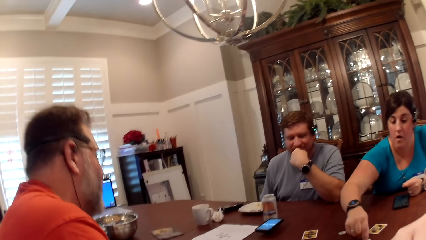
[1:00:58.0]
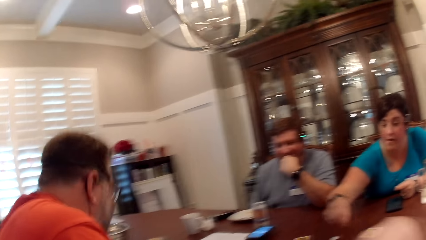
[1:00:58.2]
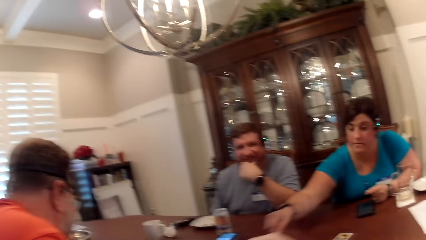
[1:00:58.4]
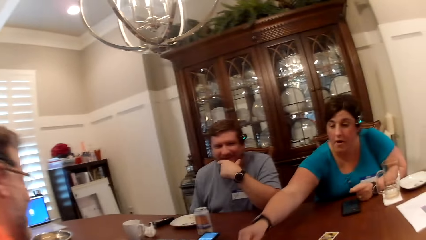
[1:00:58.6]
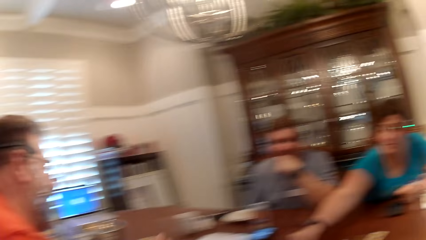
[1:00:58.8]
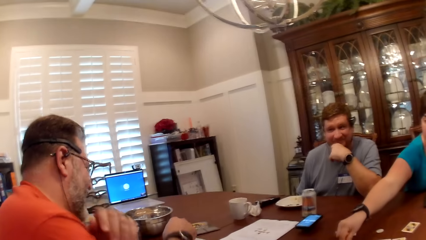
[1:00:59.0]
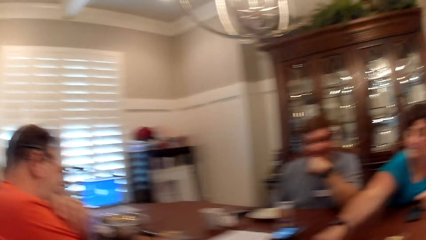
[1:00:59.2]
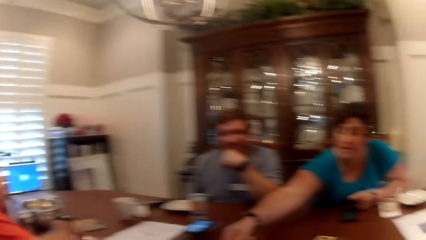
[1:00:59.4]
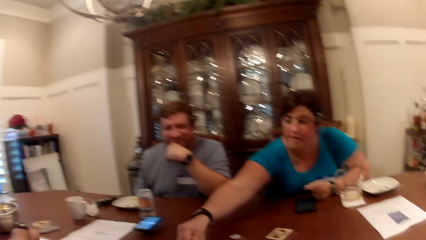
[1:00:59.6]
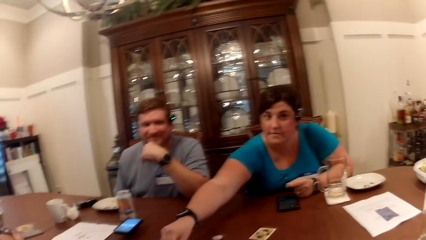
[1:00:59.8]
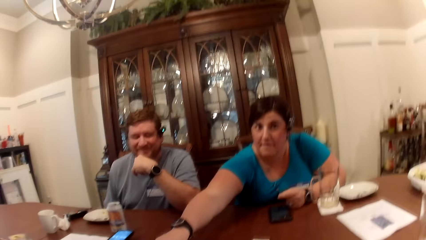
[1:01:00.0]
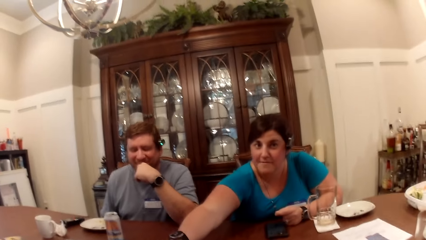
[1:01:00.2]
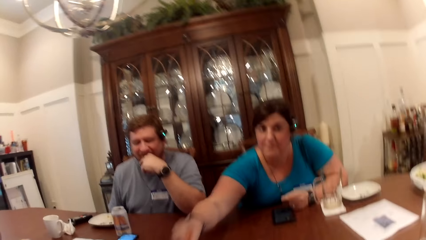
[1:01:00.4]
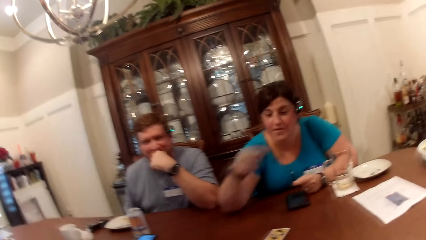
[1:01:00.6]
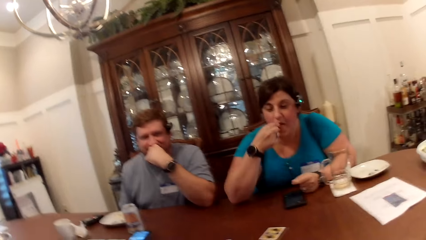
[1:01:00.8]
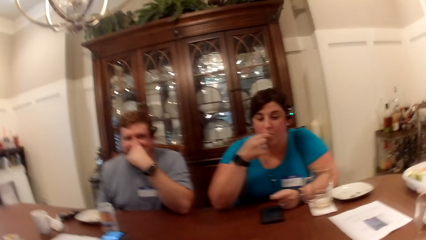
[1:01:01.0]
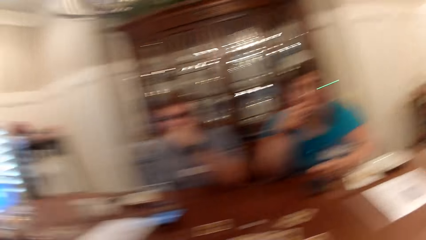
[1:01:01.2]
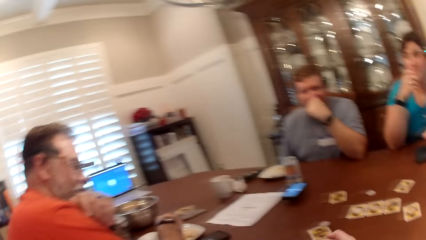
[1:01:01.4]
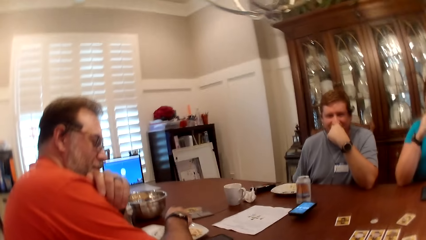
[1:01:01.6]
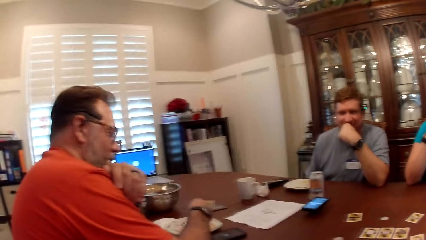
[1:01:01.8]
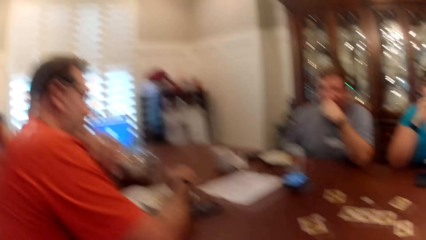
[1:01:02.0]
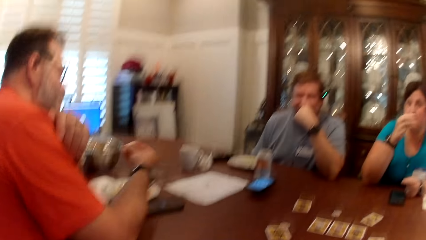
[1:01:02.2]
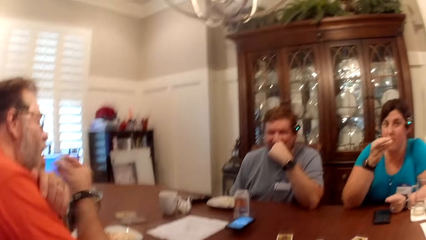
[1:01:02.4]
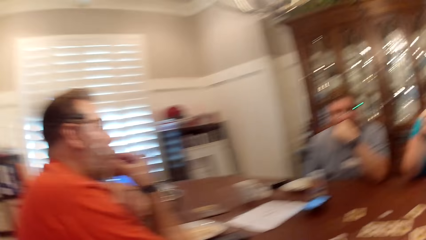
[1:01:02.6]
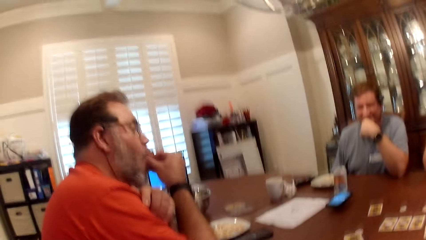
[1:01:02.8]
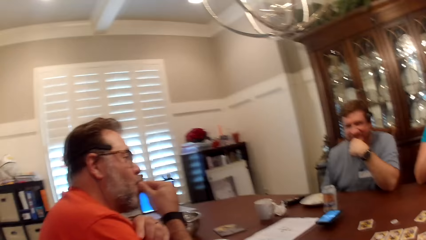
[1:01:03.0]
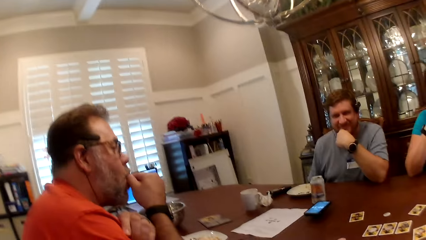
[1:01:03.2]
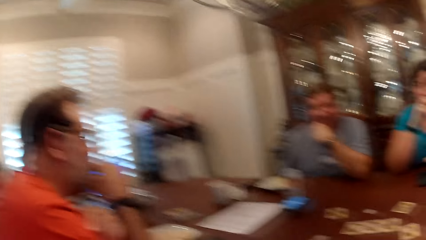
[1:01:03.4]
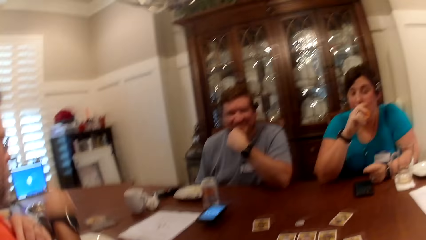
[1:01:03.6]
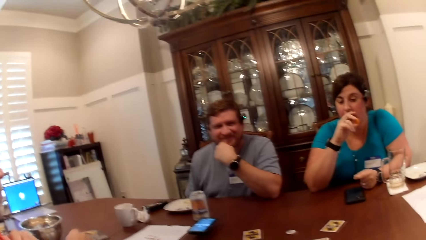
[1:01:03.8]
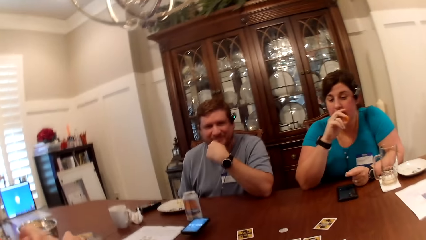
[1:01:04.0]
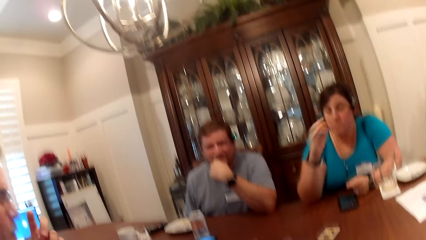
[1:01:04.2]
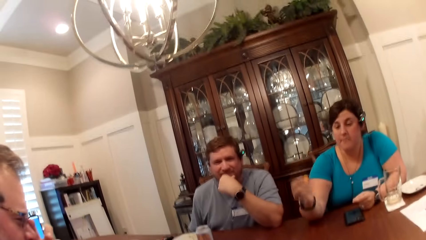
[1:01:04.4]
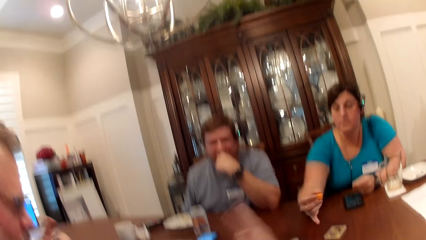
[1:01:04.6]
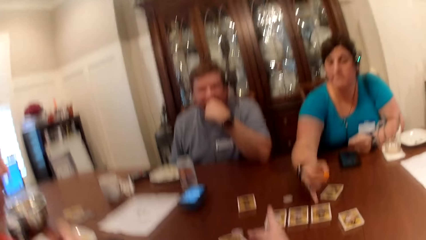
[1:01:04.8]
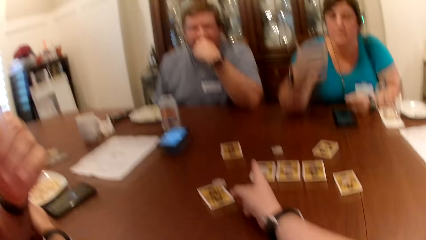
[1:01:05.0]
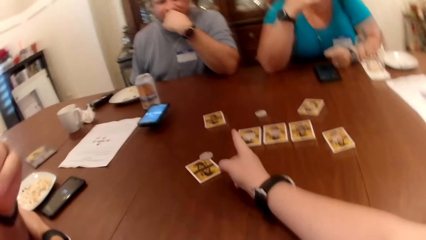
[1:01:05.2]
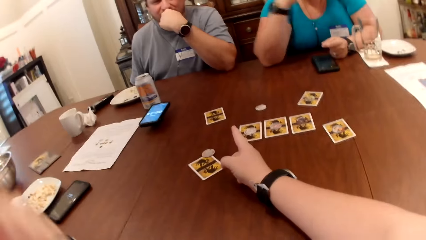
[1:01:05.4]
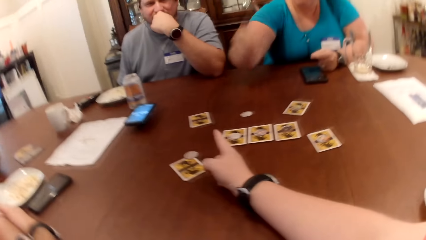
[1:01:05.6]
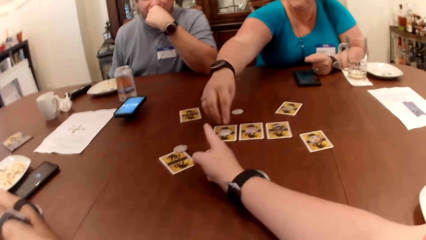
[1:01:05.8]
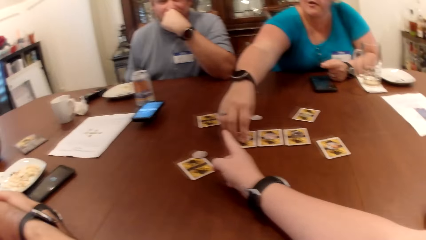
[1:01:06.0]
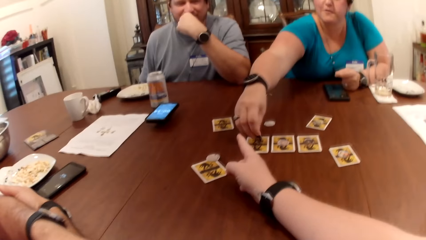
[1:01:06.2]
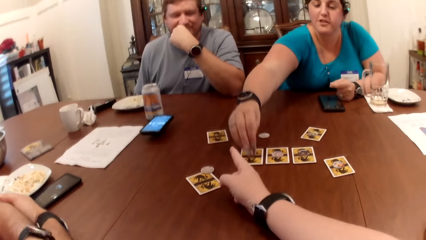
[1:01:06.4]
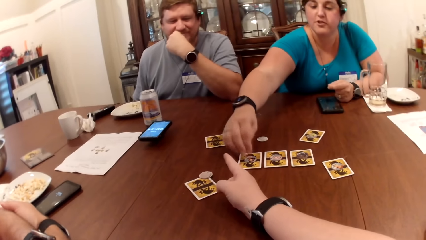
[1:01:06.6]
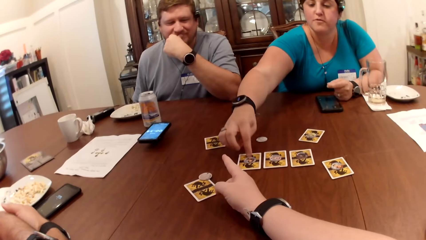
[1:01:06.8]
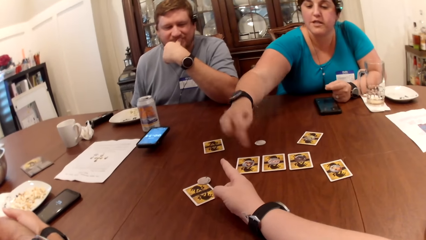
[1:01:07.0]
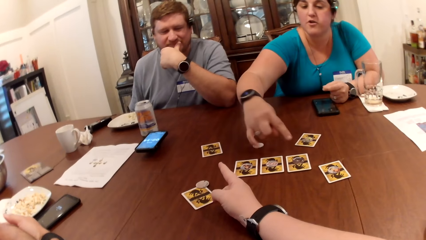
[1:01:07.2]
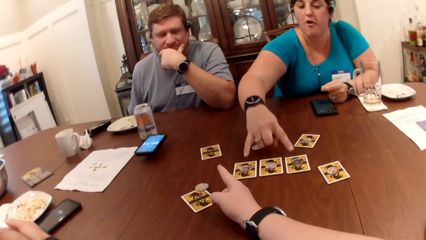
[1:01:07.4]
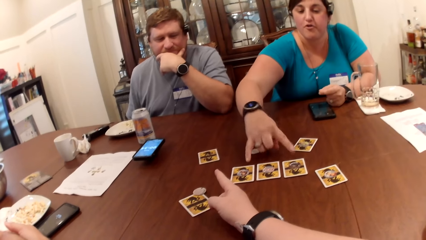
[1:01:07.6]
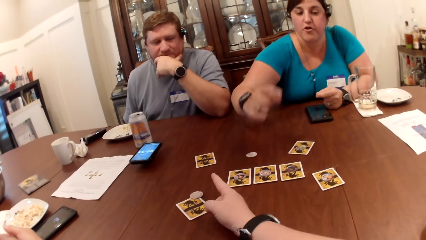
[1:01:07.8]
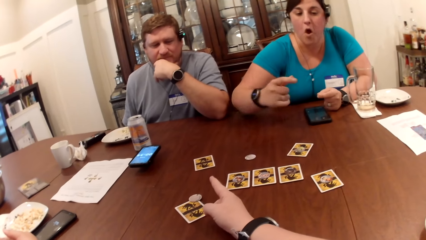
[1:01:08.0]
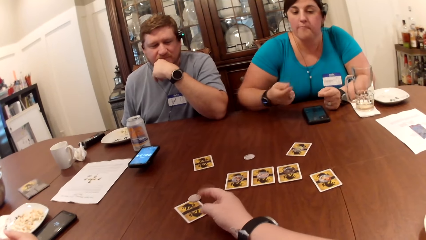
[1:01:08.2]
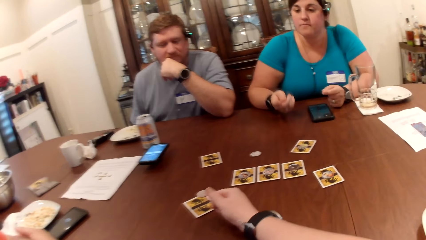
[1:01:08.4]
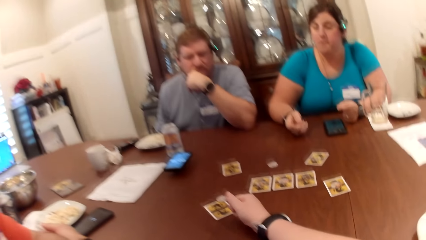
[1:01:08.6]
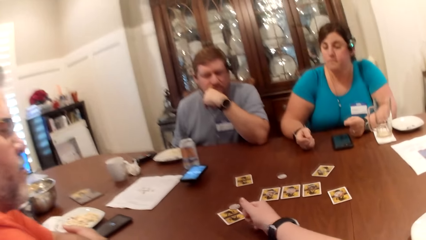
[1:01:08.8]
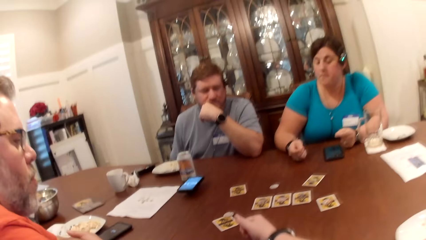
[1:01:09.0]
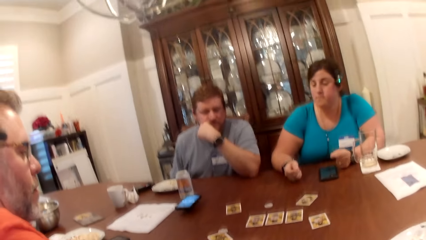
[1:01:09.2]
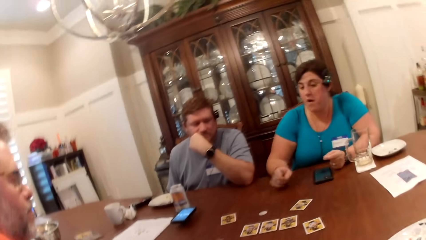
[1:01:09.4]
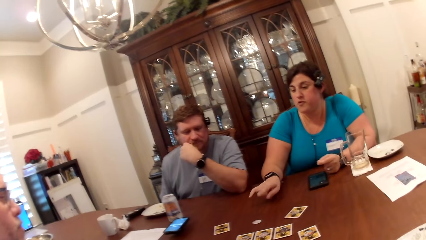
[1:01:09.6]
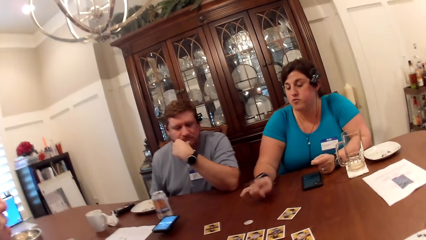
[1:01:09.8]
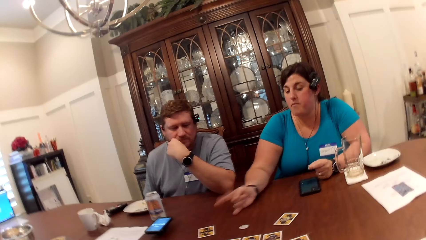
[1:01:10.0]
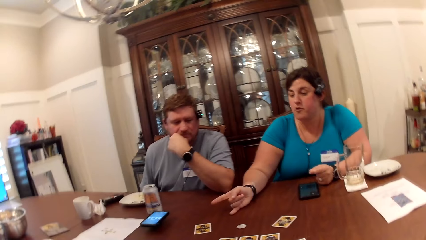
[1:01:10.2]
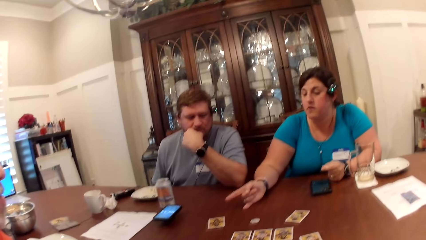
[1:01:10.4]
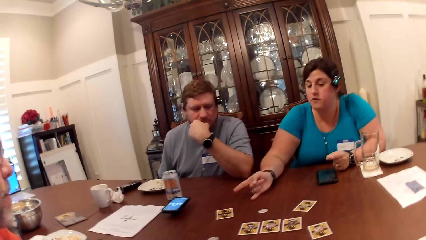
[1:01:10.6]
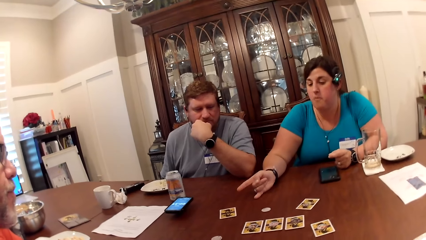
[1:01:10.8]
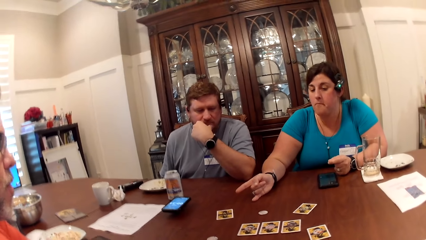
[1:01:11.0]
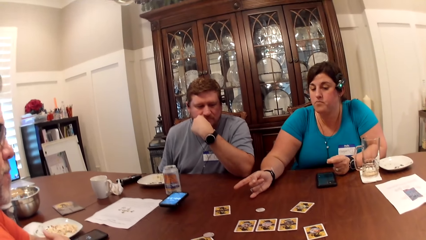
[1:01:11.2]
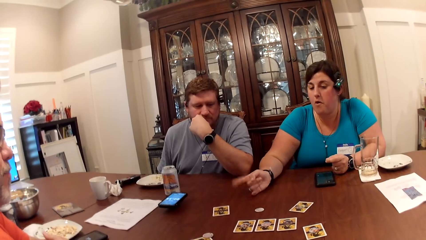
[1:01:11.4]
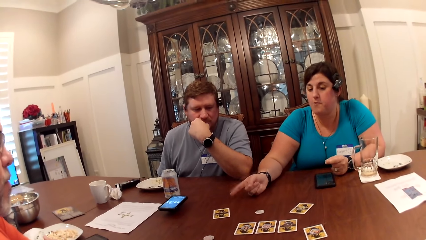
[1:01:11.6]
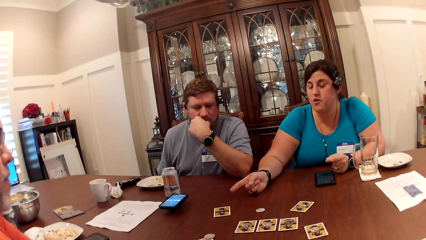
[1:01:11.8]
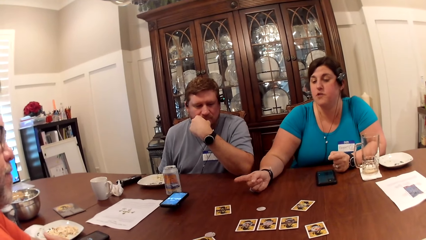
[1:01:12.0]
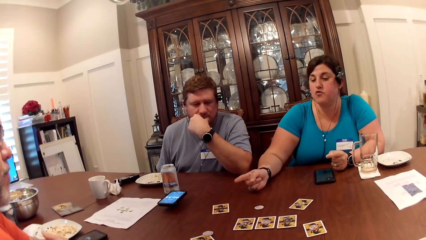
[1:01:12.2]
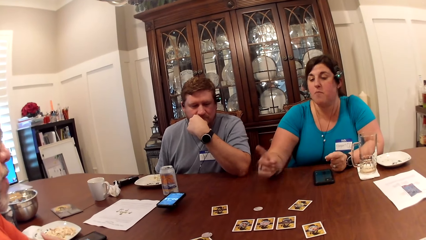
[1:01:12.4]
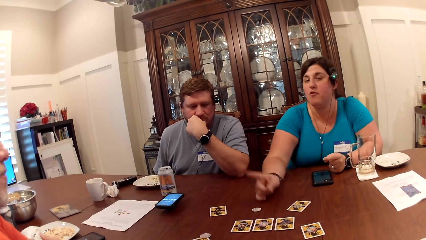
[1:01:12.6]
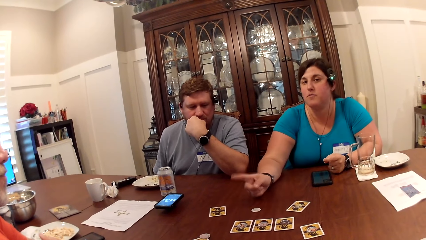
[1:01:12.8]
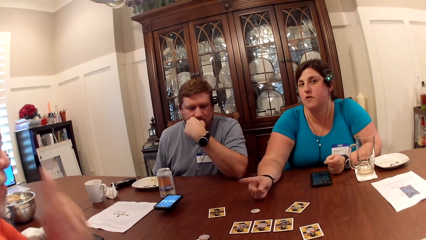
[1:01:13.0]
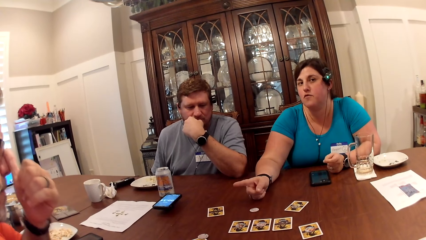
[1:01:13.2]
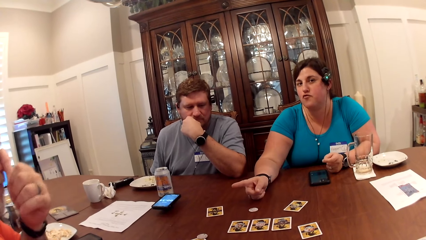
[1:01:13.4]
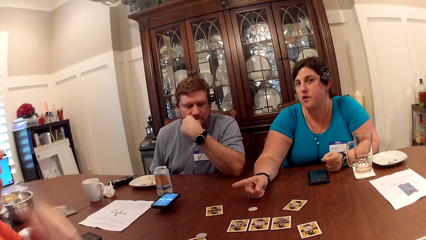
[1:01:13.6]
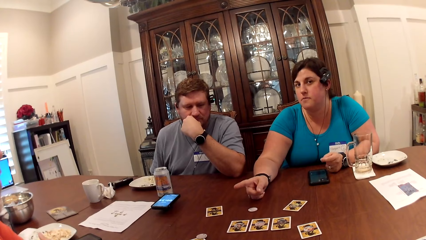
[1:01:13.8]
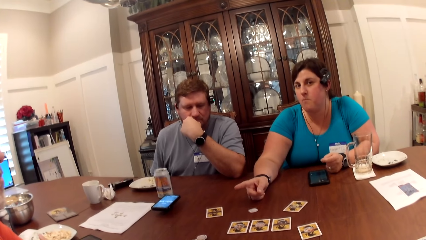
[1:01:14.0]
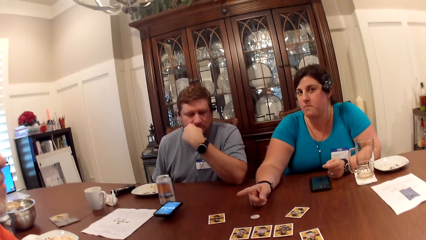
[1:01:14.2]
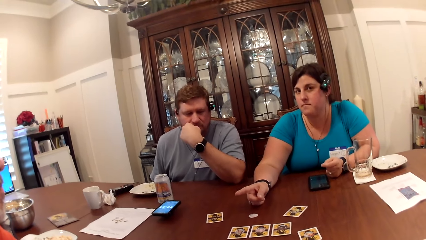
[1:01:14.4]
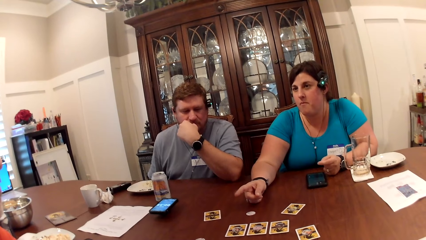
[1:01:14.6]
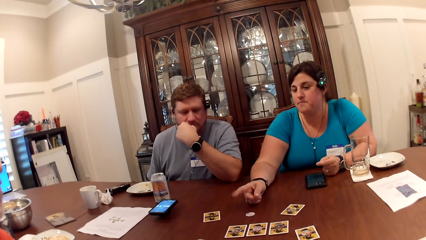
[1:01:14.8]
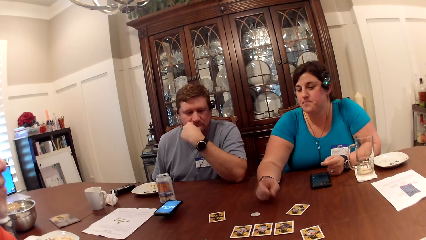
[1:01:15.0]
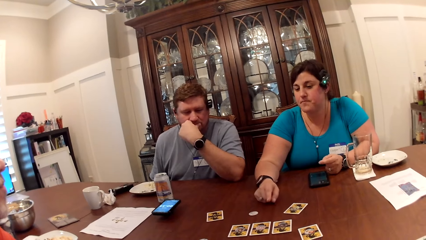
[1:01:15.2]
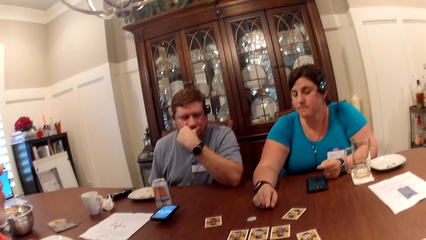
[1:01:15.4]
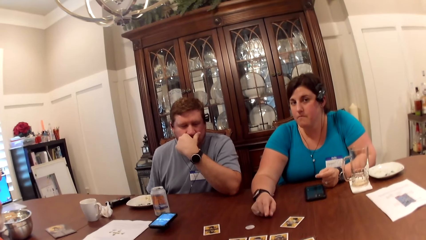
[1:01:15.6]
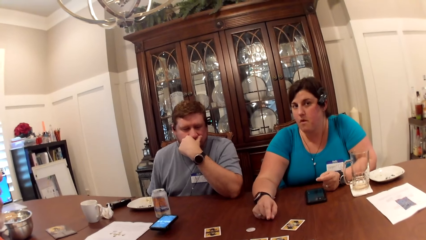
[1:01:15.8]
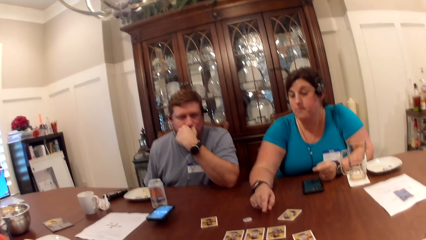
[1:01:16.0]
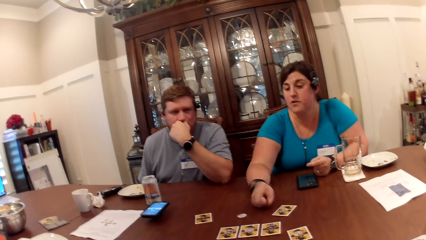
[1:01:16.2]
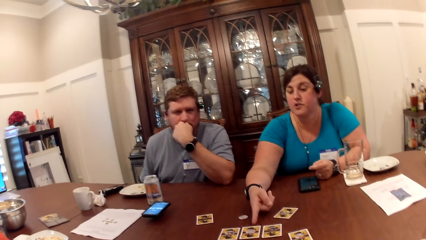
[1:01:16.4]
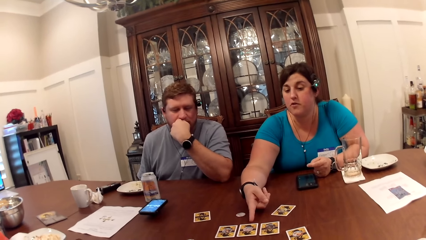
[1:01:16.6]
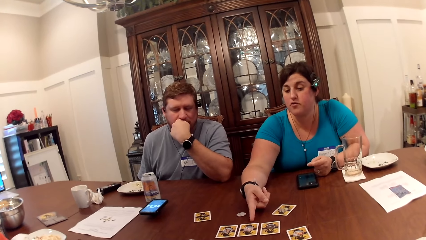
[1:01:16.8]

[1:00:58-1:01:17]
The camera wearer makes a gesture. A woman turns over a game piece with her right hand. The woman moves a coin. The woman makes a gesture.
